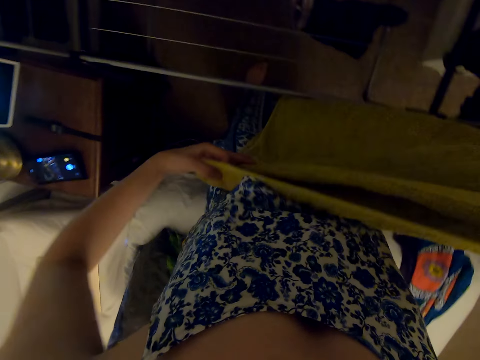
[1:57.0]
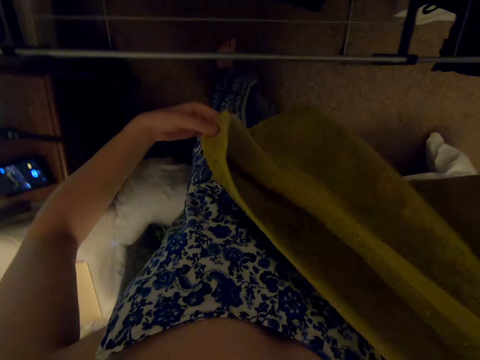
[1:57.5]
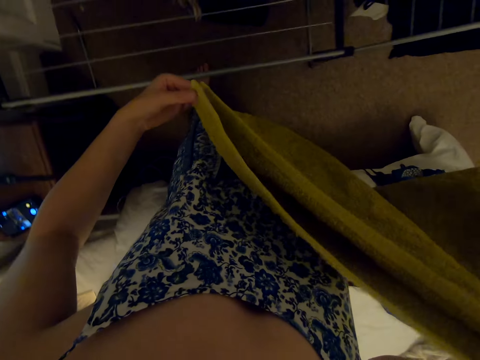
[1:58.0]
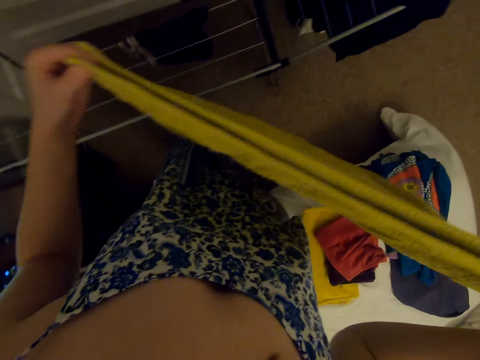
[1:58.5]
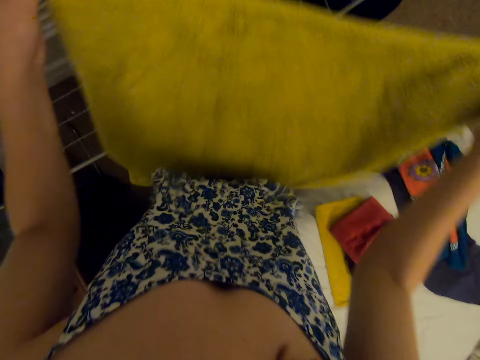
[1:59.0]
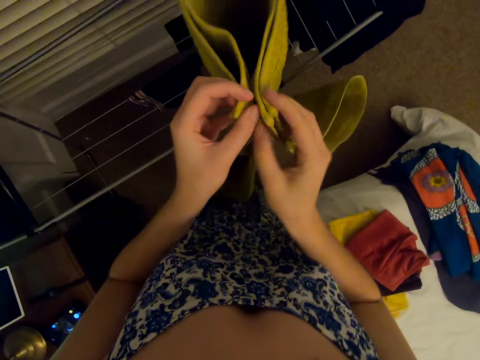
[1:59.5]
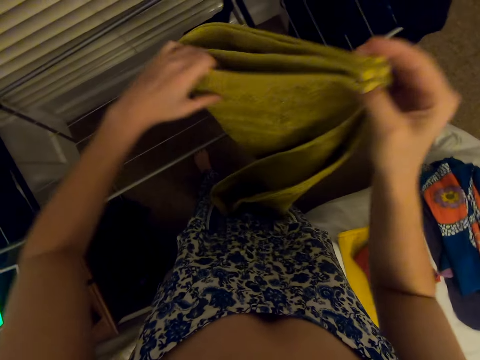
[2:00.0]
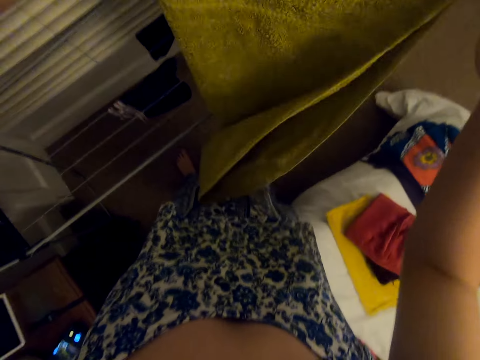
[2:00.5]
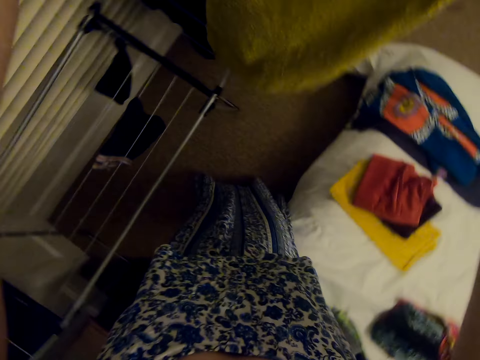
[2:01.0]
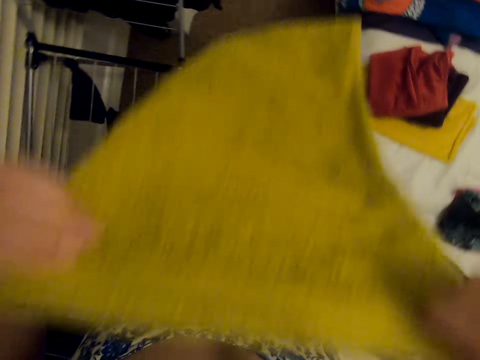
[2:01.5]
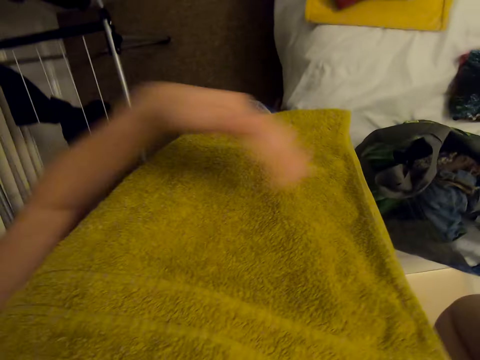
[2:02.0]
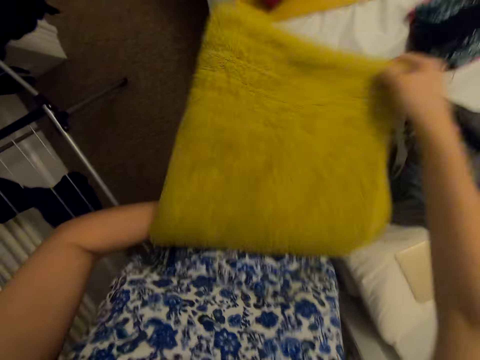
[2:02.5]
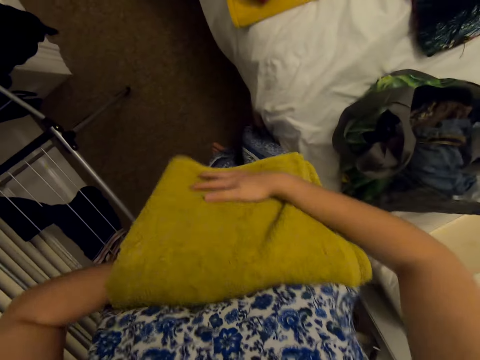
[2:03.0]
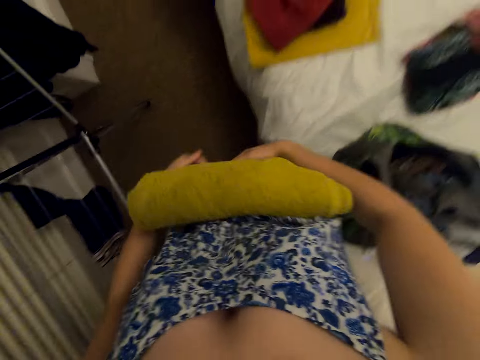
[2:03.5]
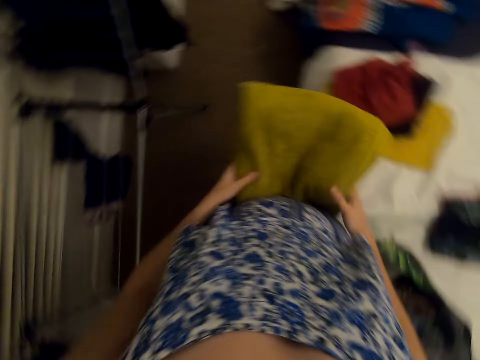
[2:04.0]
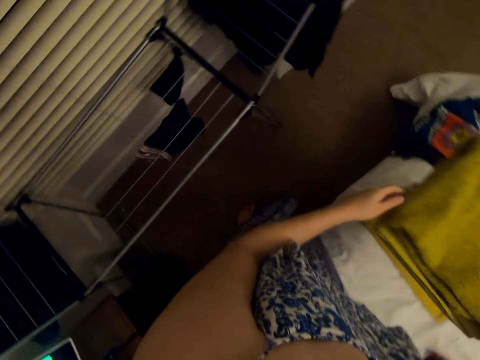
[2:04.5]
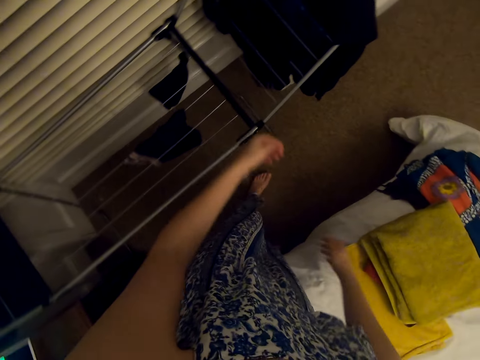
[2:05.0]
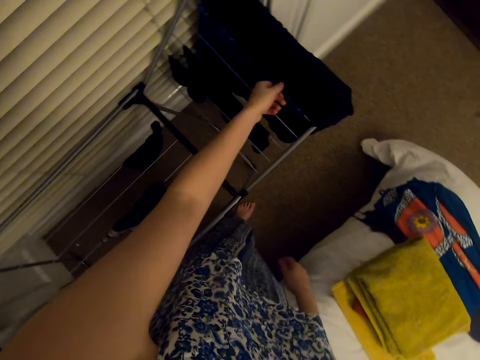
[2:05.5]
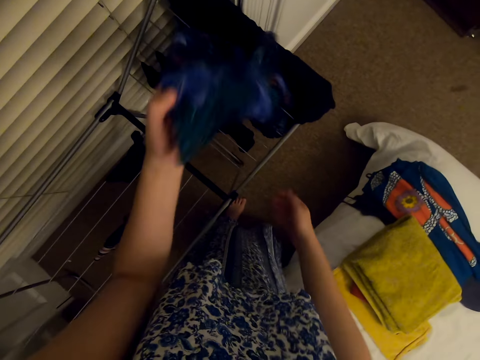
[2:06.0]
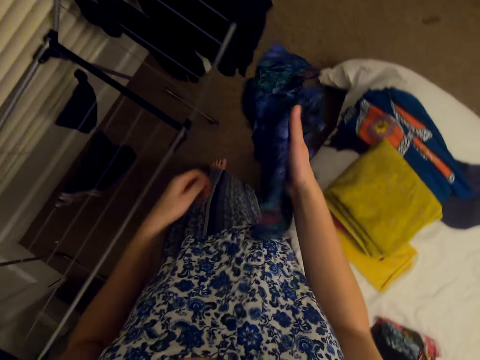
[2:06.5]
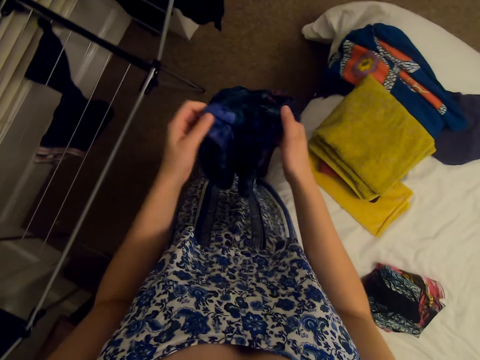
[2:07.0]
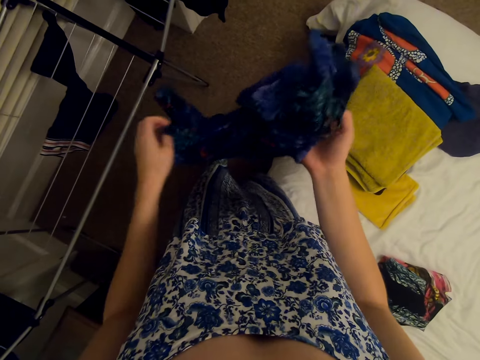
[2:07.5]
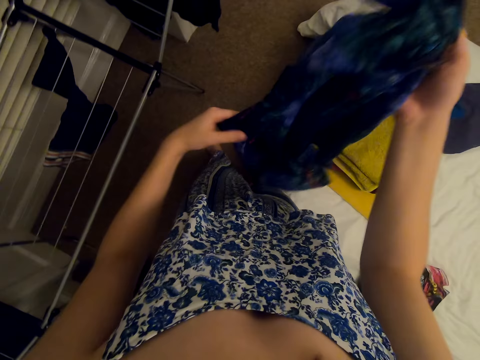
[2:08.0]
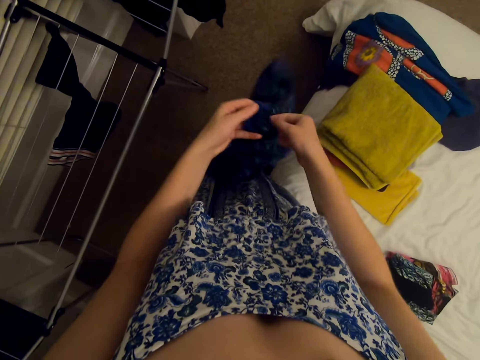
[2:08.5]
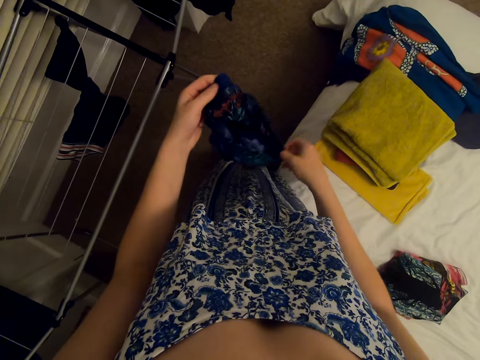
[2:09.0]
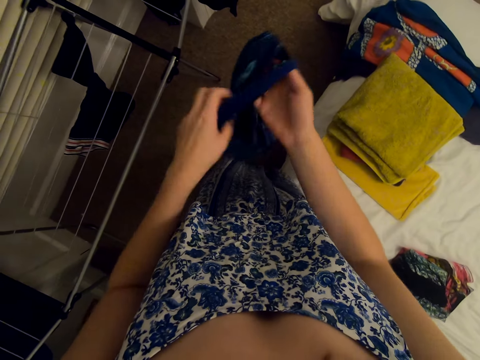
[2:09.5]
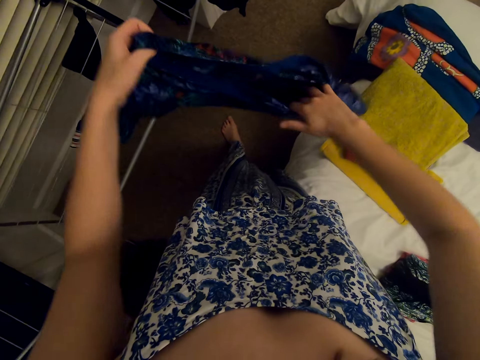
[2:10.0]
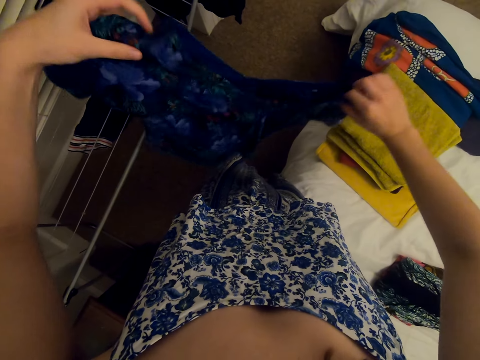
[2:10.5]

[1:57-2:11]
The camera wearer puts on the bed. They pick a cloth from the rack.

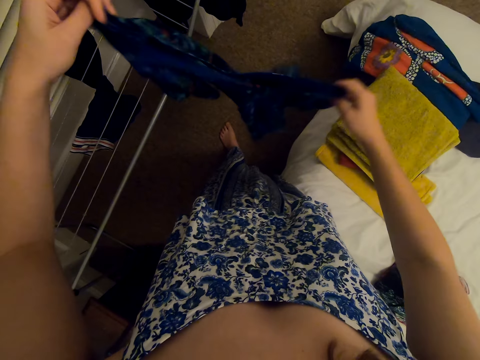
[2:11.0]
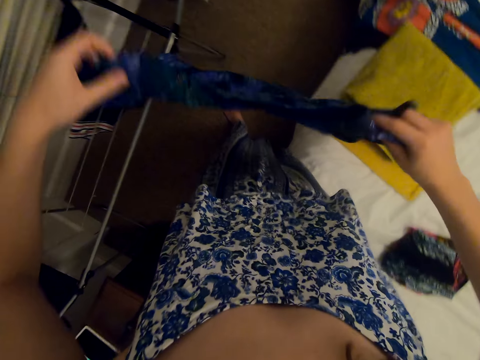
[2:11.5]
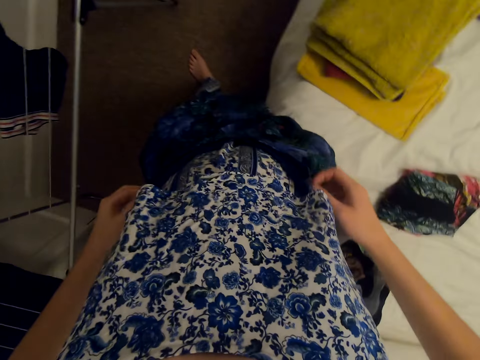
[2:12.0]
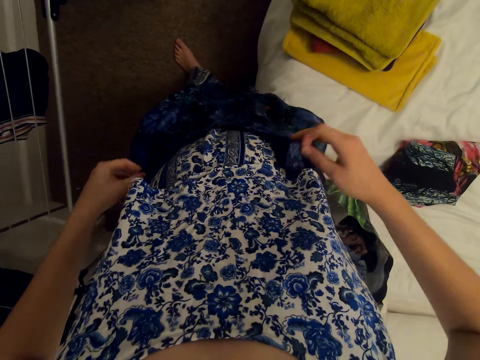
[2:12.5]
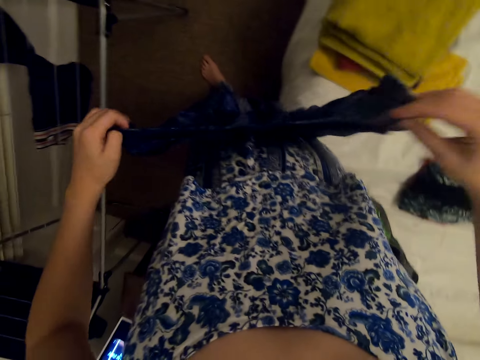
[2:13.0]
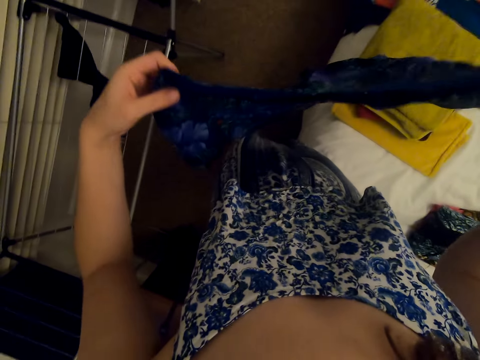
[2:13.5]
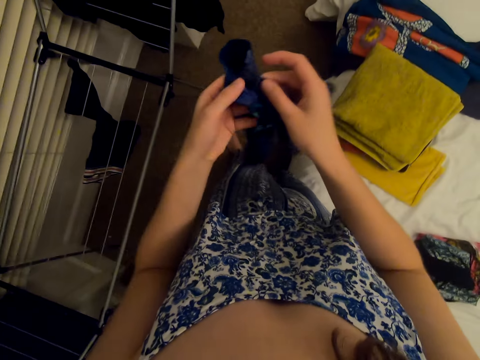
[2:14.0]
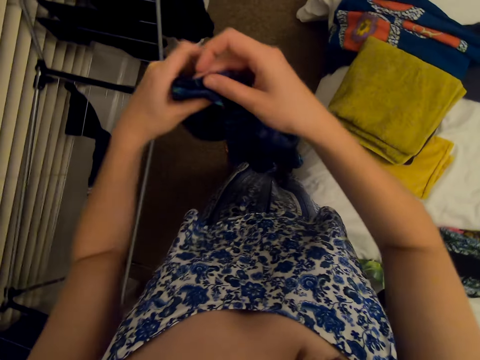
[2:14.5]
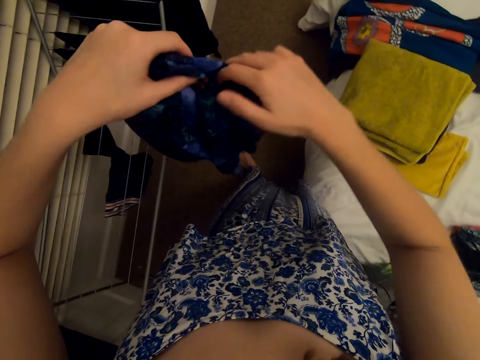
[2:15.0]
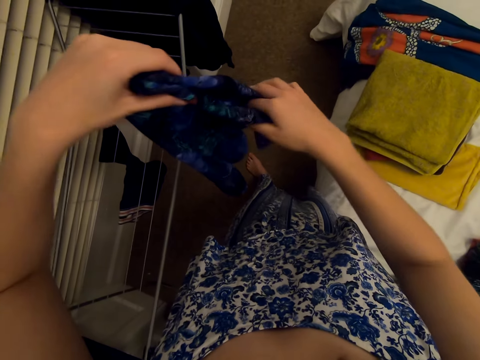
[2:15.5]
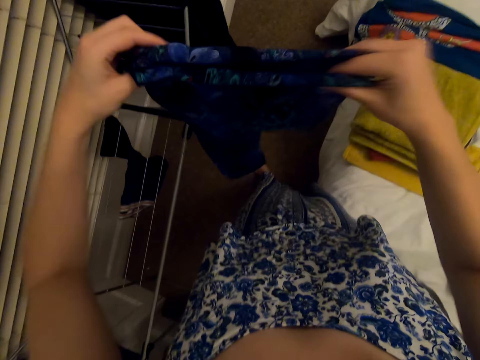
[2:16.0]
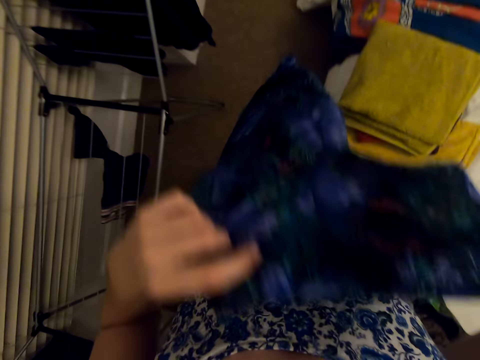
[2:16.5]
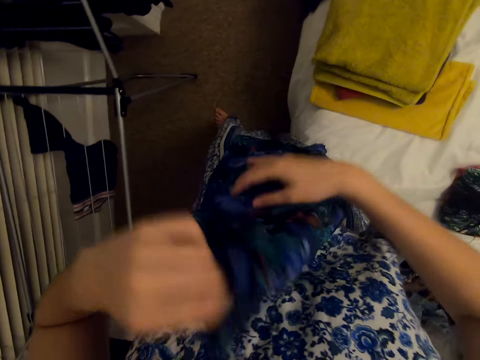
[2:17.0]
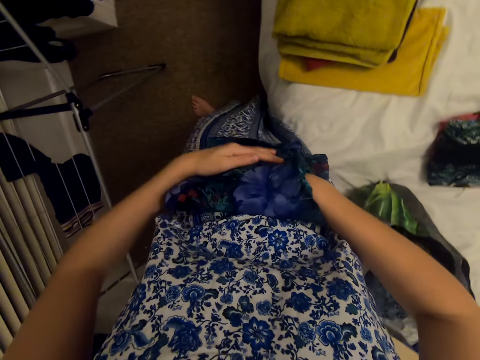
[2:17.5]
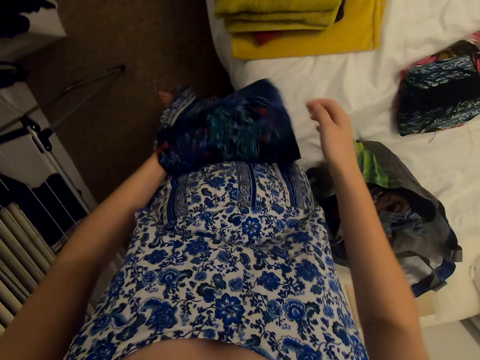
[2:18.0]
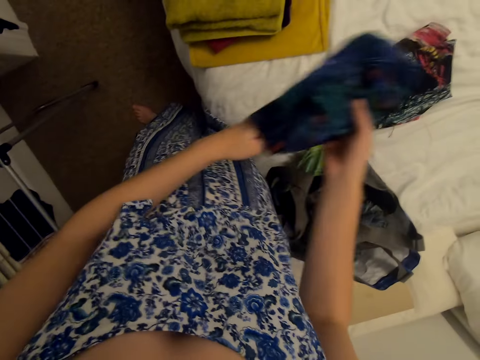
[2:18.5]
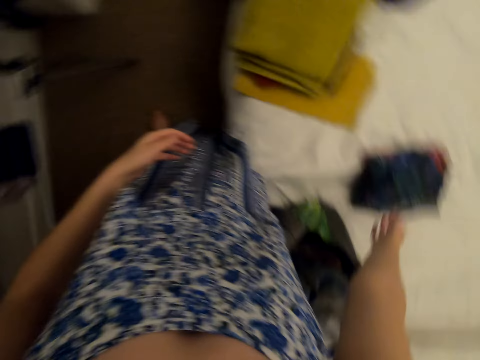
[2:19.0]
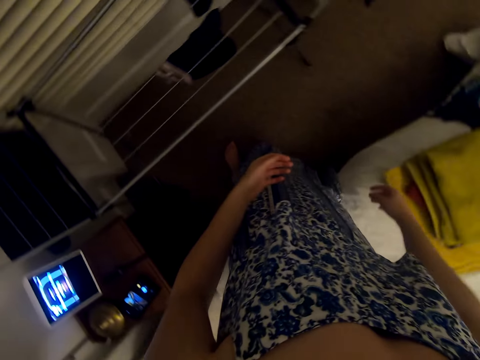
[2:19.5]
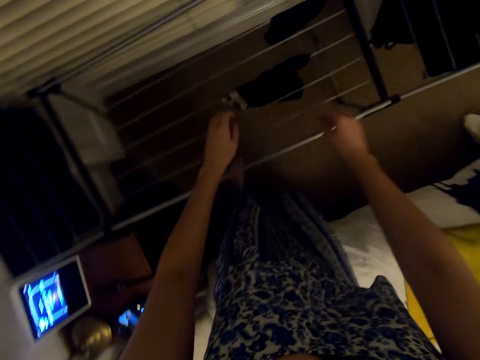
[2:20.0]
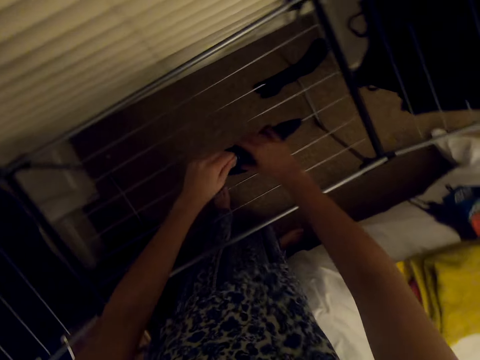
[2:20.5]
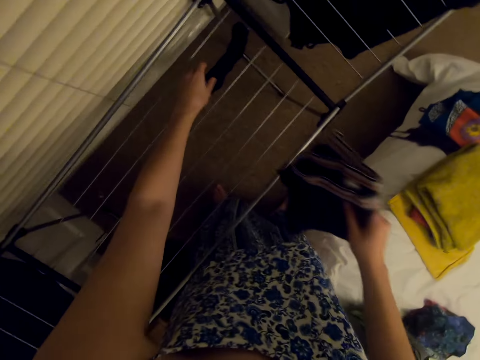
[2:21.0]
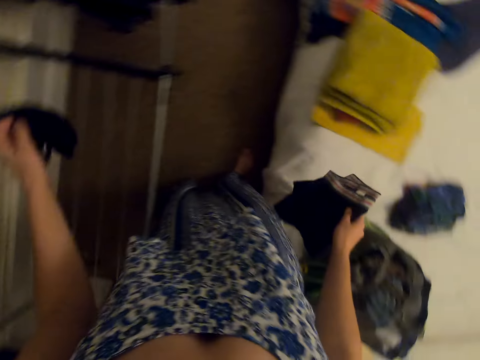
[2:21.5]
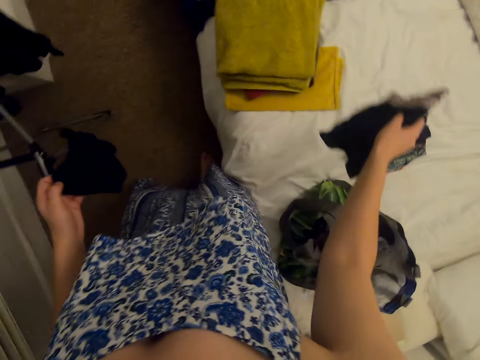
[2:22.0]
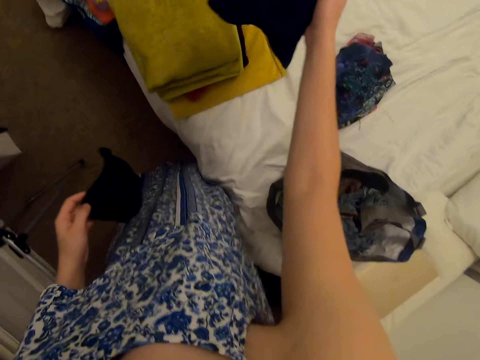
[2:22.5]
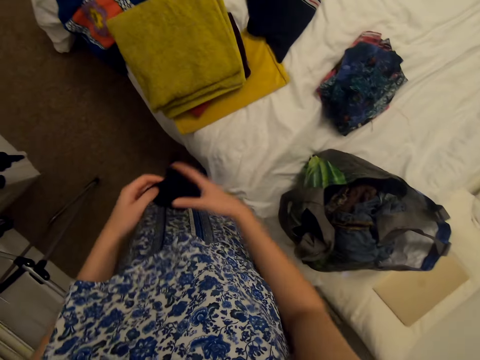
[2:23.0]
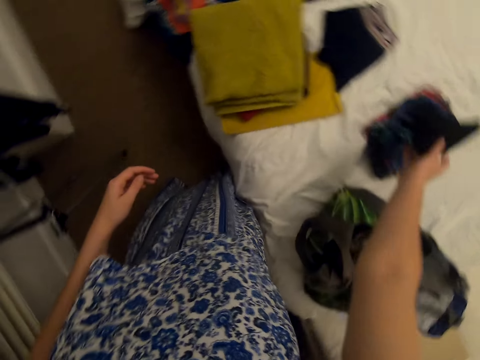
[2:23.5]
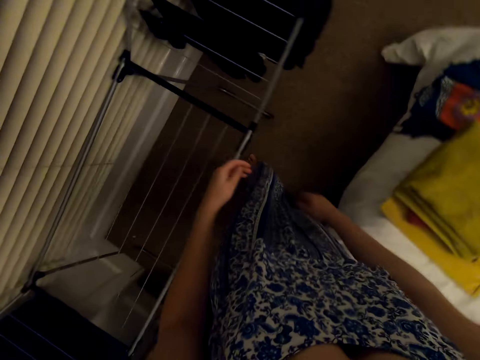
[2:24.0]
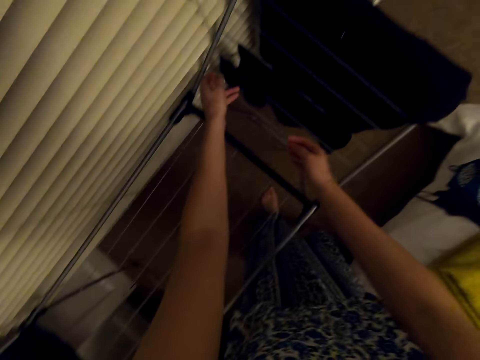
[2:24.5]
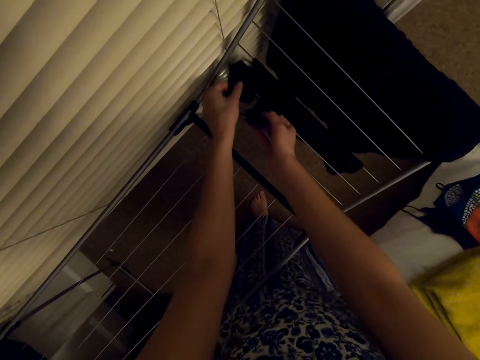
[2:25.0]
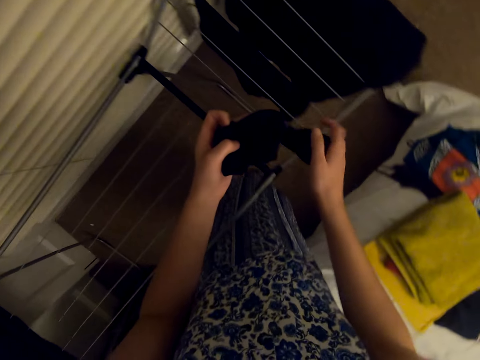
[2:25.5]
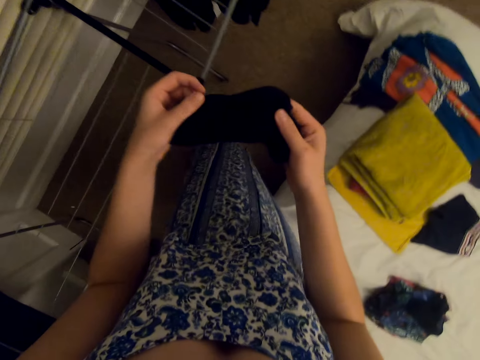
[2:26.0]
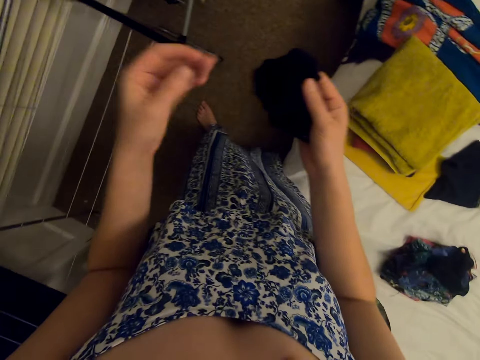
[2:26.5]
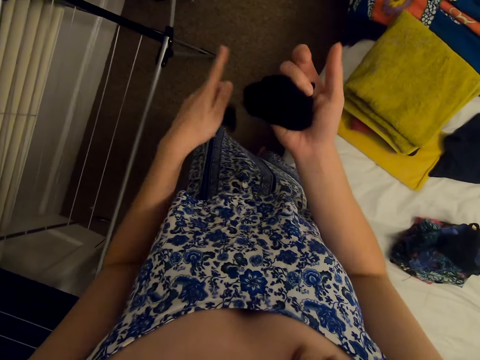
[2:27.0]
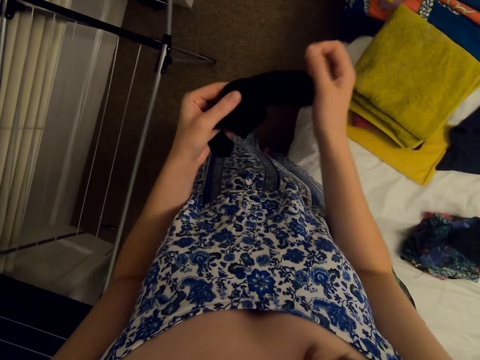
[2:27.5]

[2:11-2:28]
The camera wearer folds the cloth. They put the cloth on the bed. They pick a cloth from the rack. They put the cloth on the bed. They put the socks on the bed. They pick socks from the rack.
